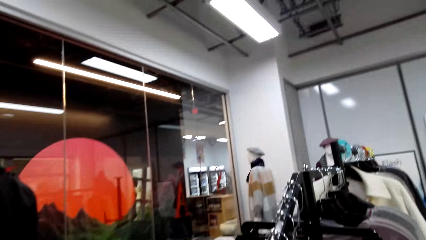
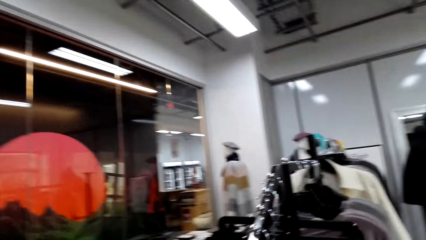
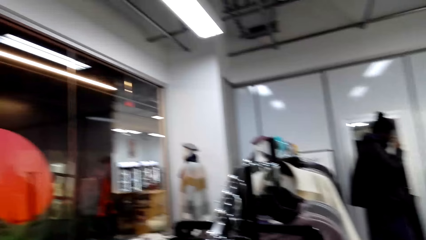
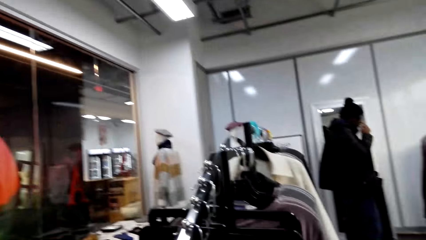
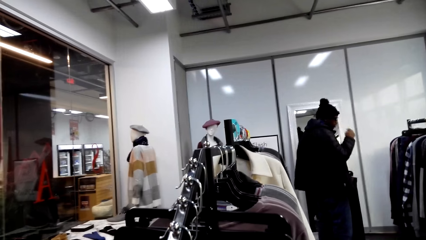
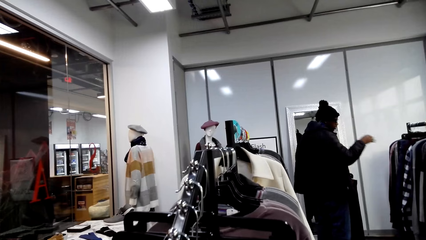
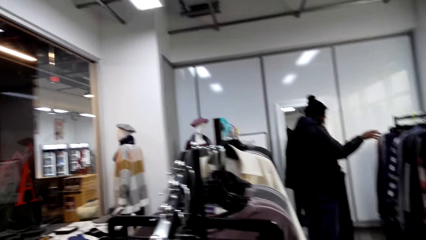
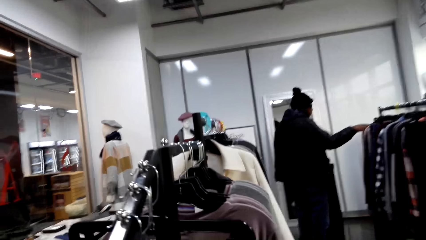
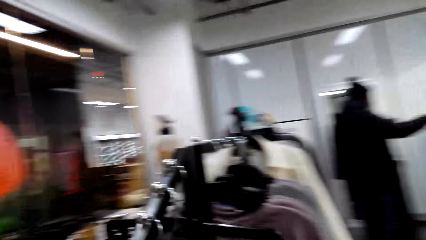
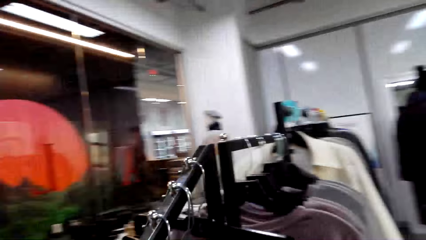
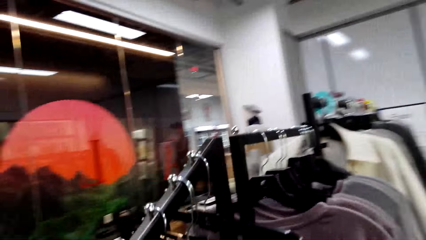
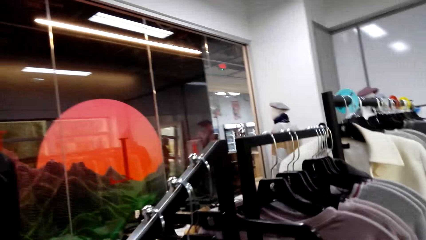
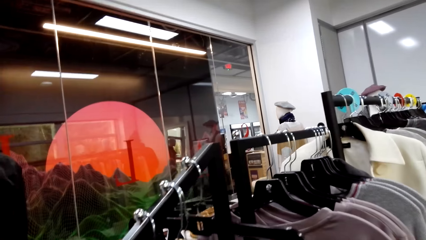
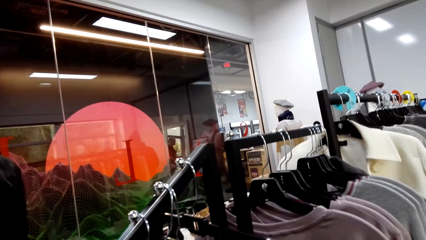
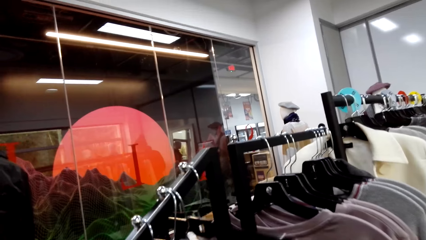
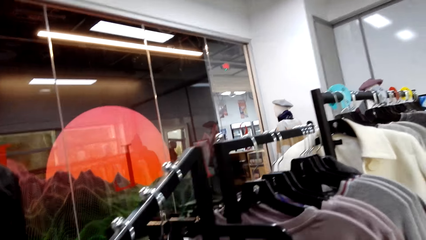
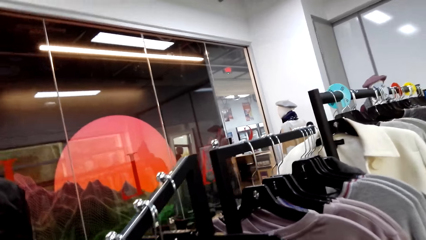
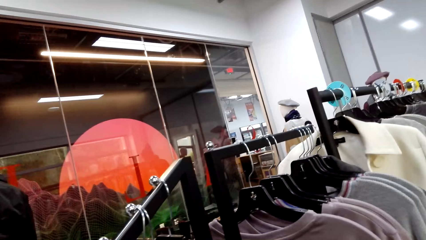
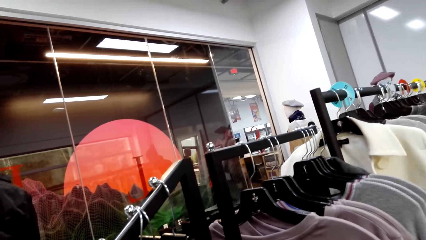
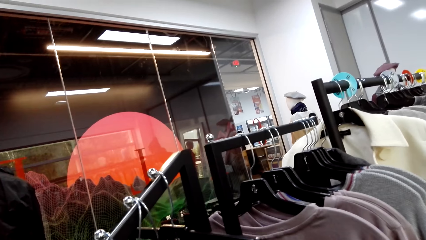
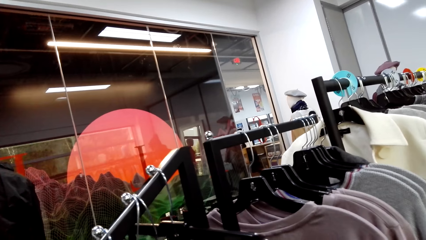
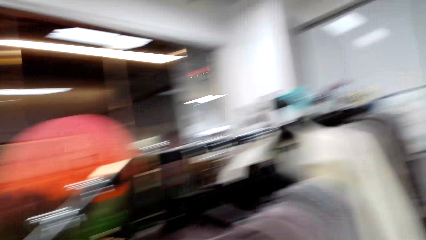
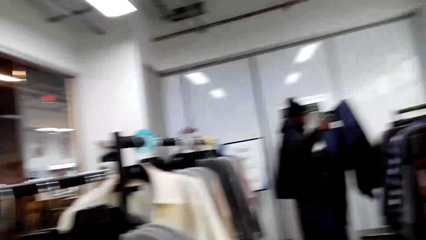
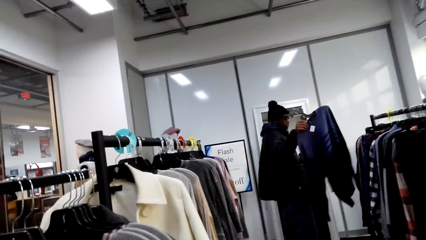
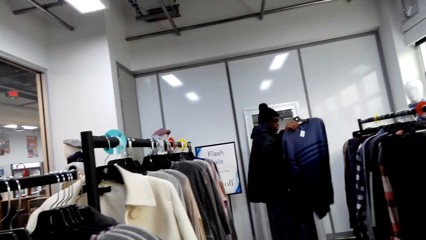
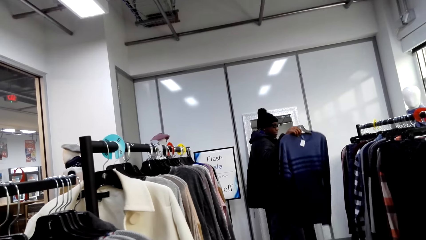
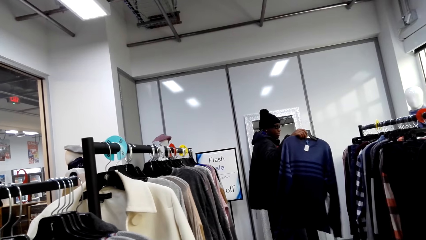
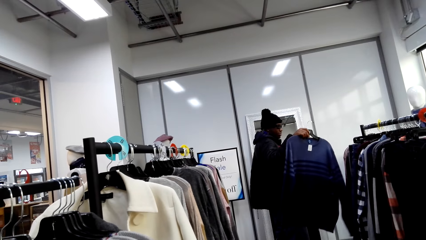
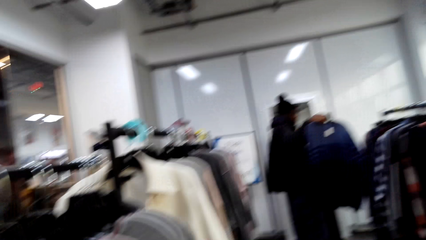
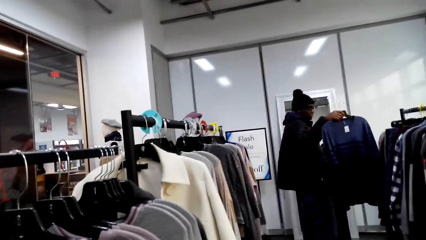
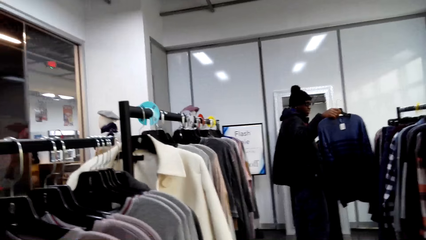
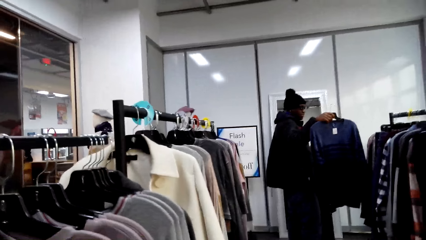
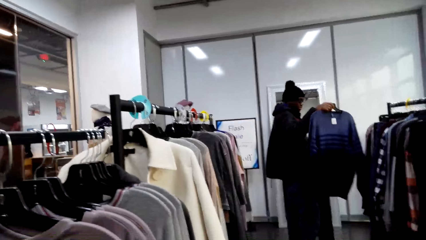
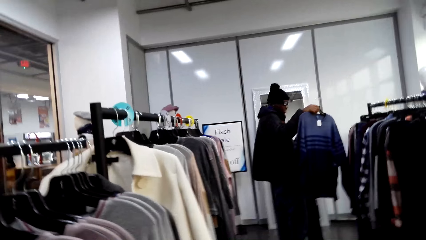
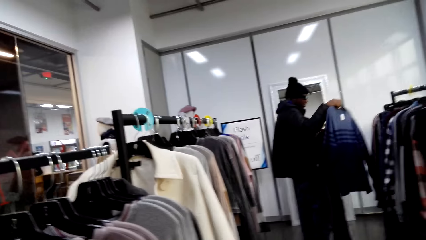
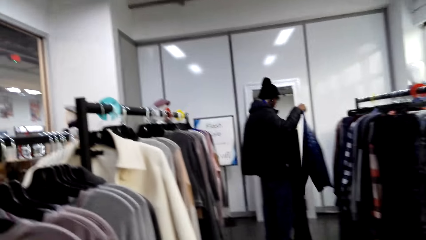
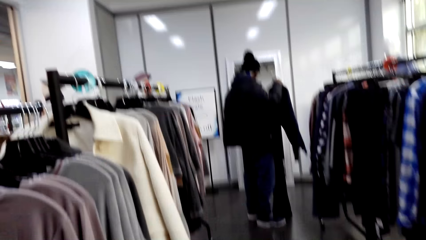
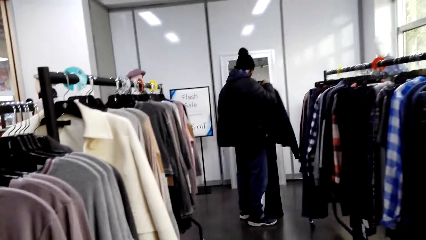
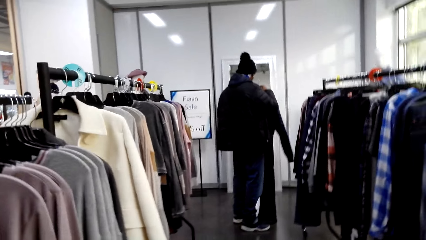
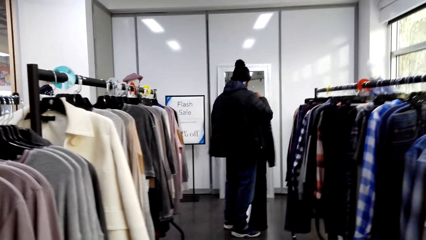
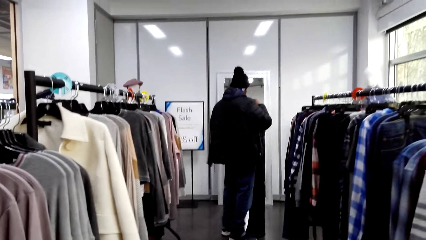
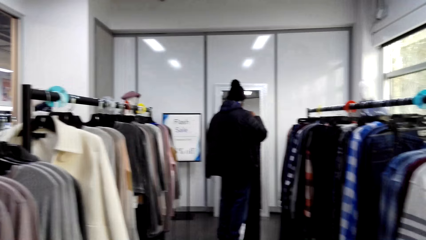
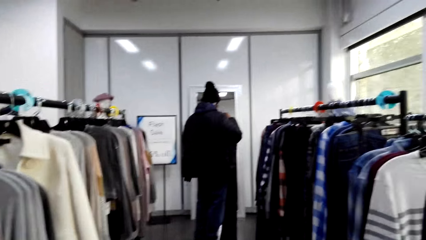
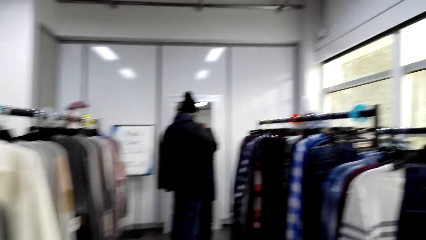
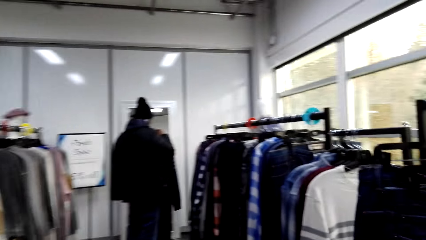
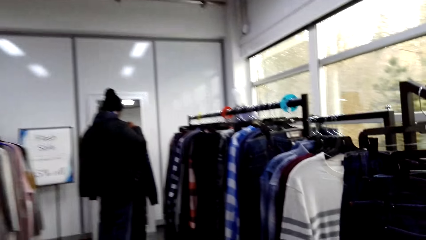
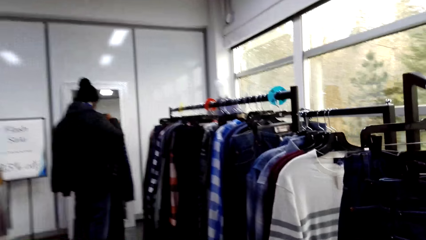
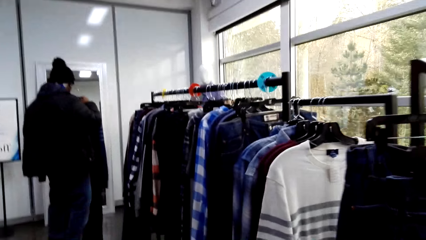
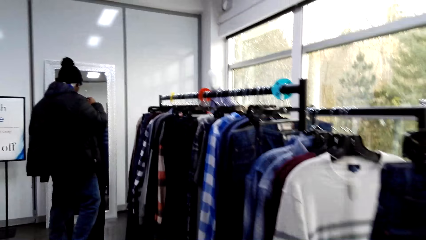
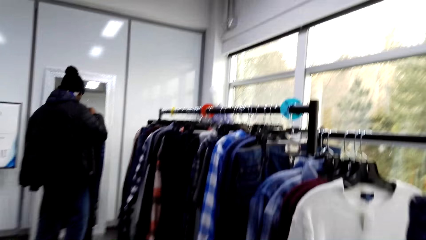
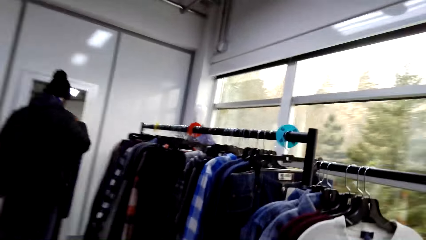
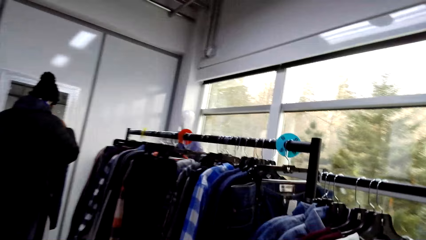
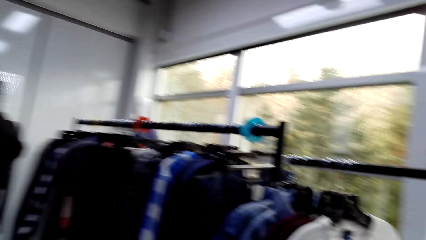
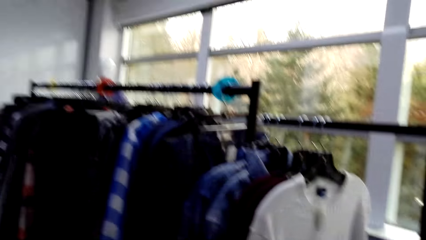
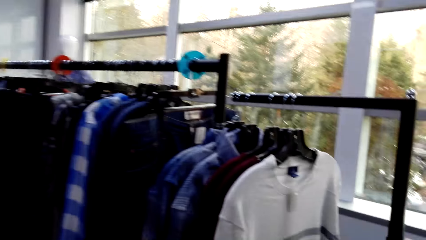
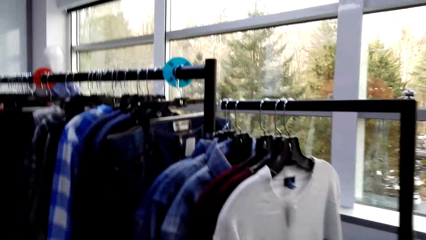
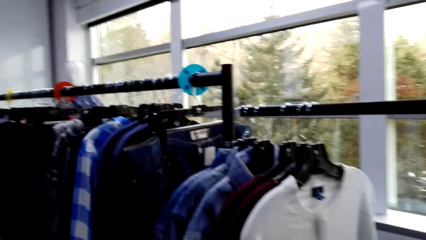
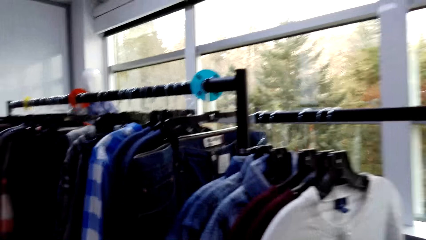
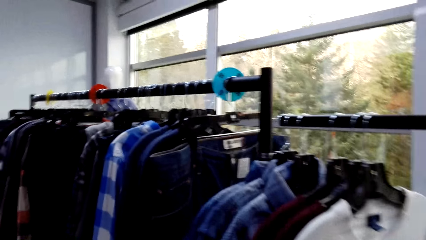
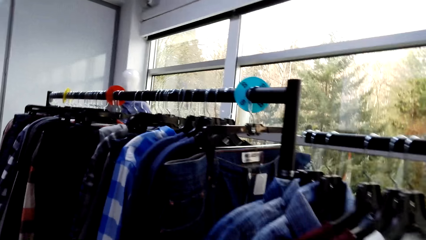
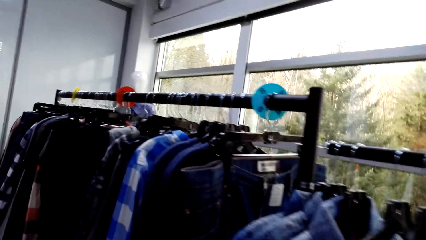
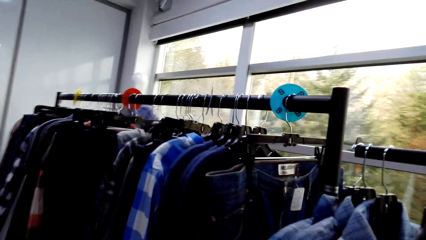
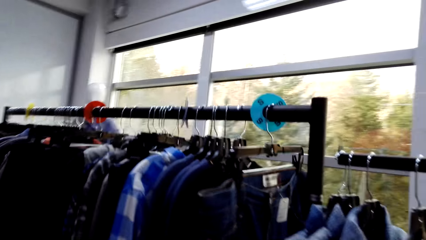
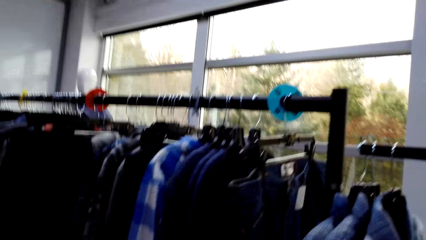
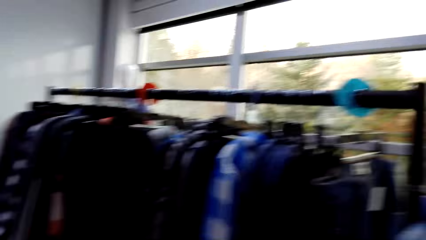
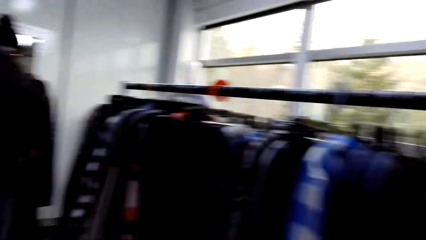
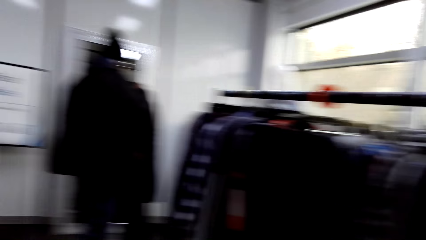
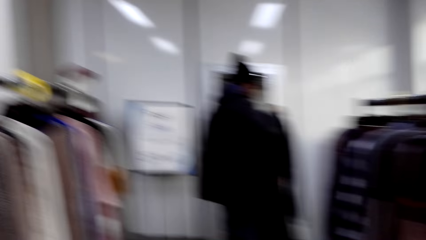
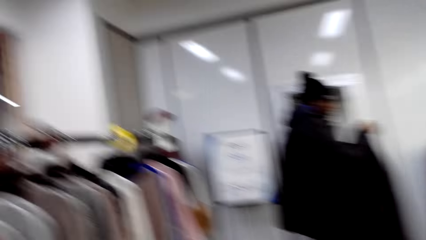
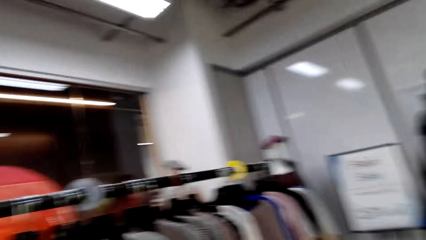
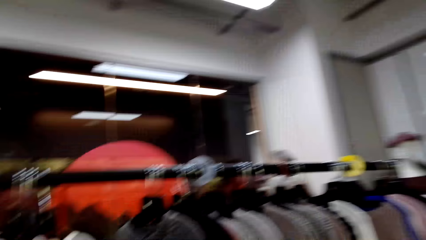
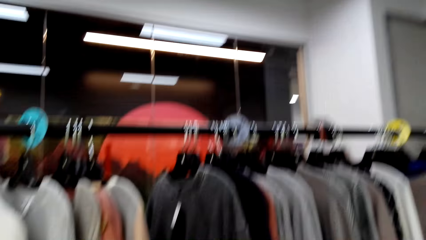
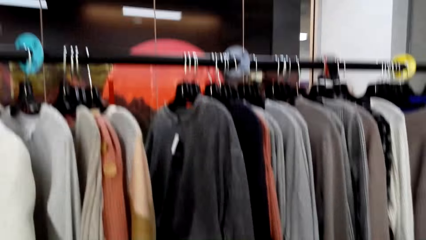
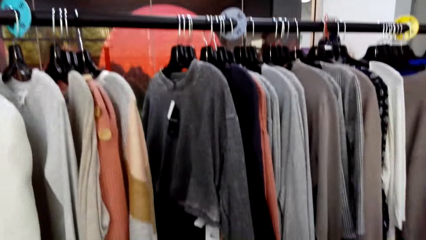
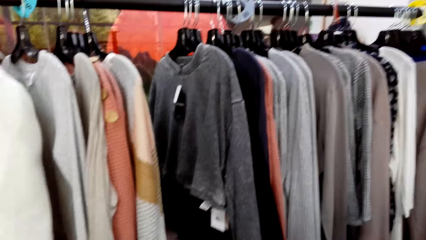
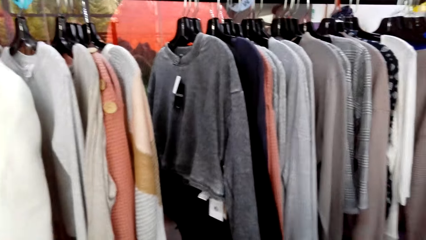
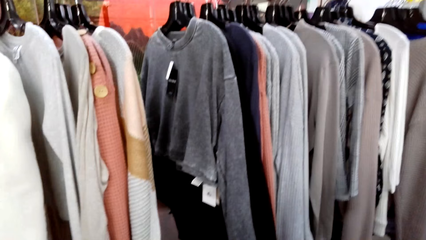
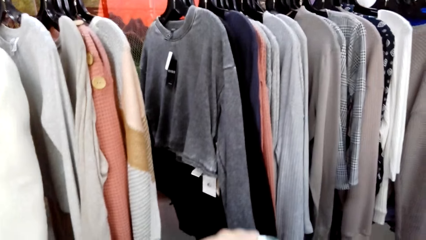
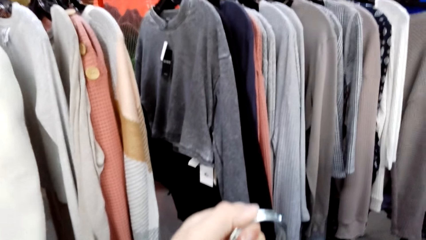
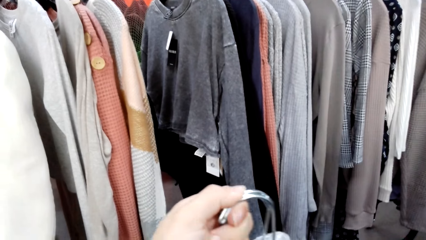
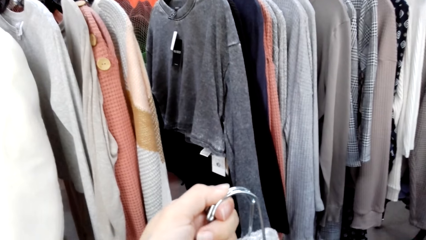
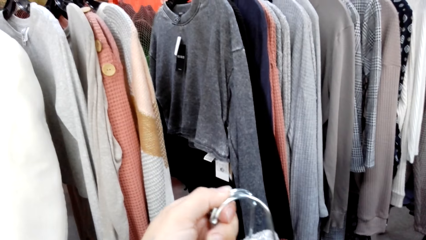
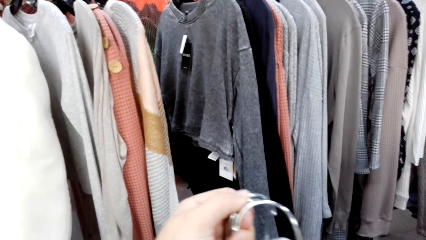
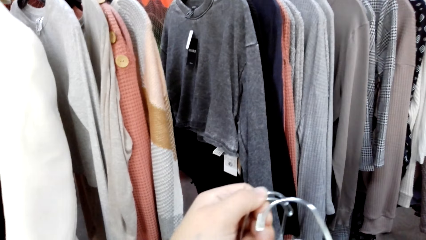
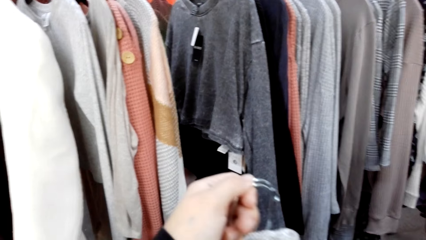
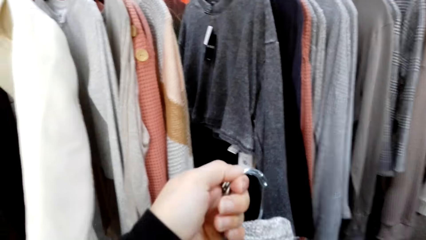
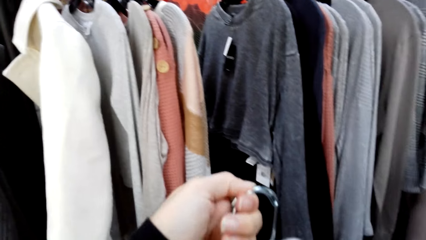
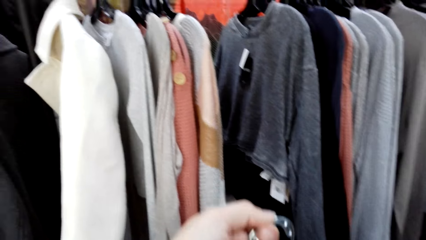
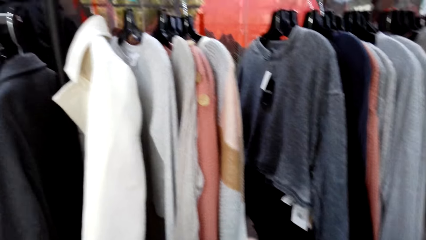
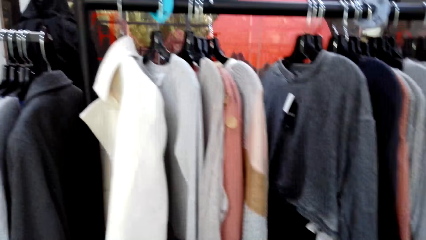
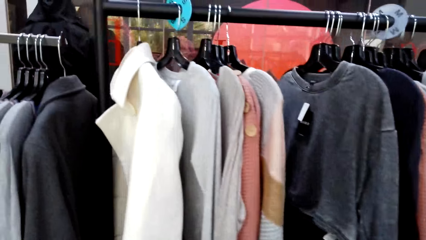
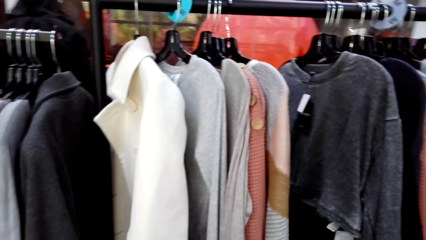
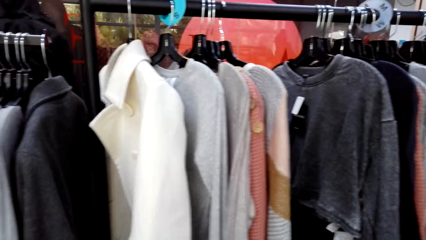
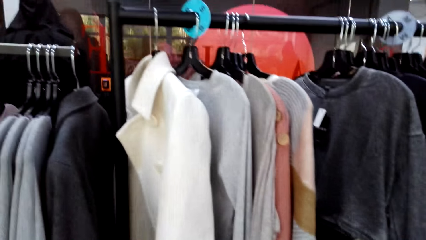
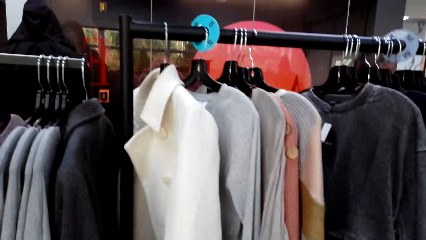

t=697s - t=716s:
The camera wearer looks around the hanging line. He touches the clothes. A man holds a sweater. The man fits the sweater. The camera wearer looks around the hanging line. He walks around the shop. He turns to the left. He looks around the hanging line. He holds hangers with his hand.
